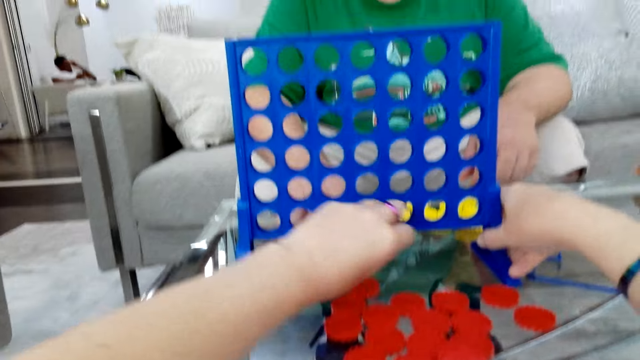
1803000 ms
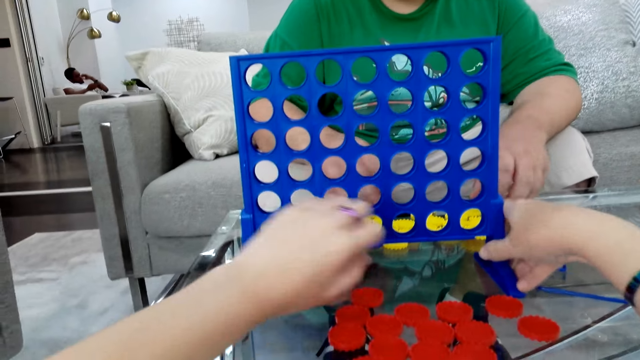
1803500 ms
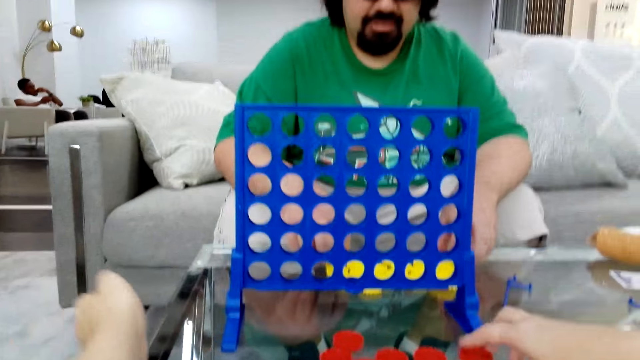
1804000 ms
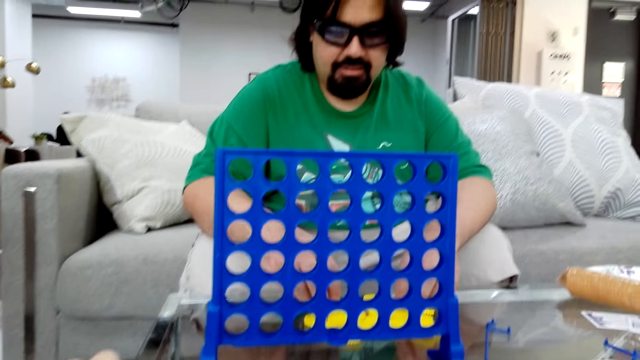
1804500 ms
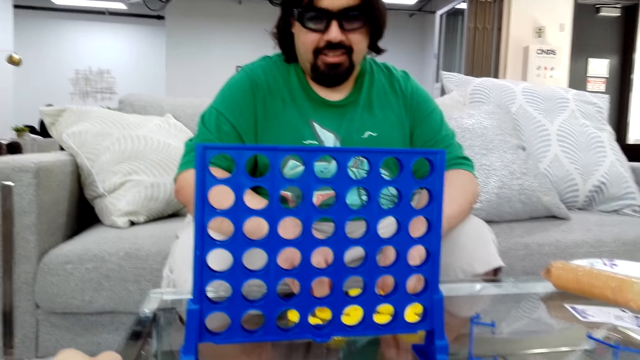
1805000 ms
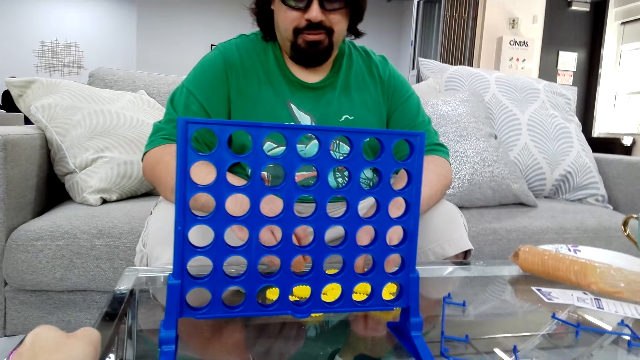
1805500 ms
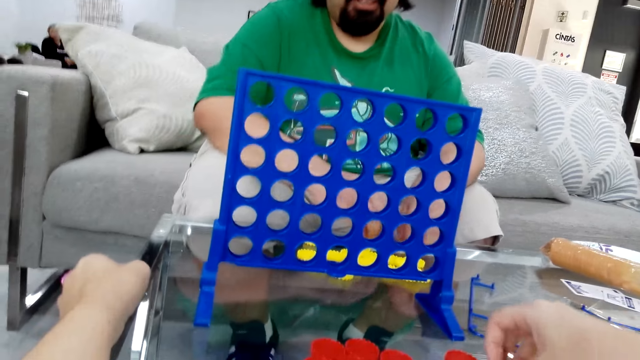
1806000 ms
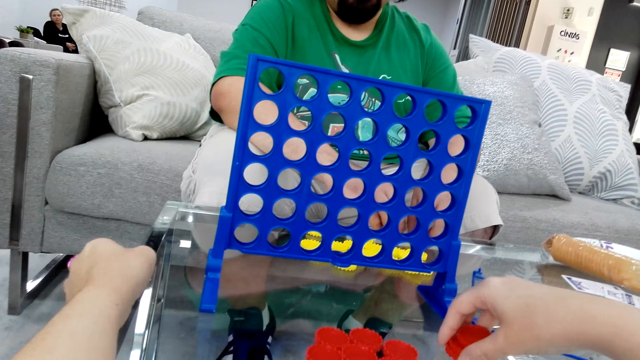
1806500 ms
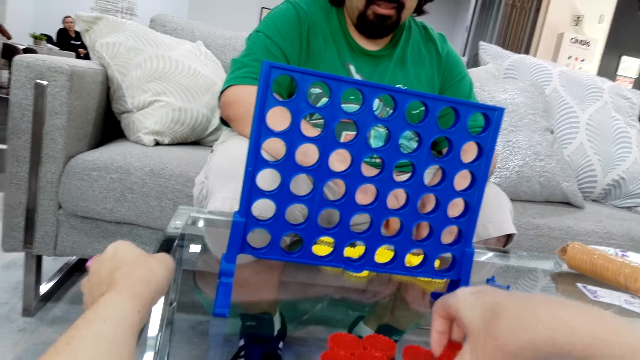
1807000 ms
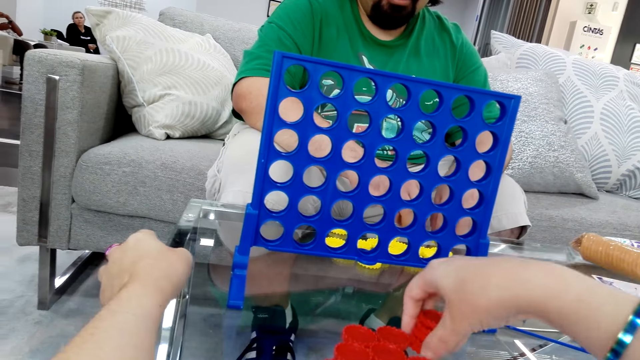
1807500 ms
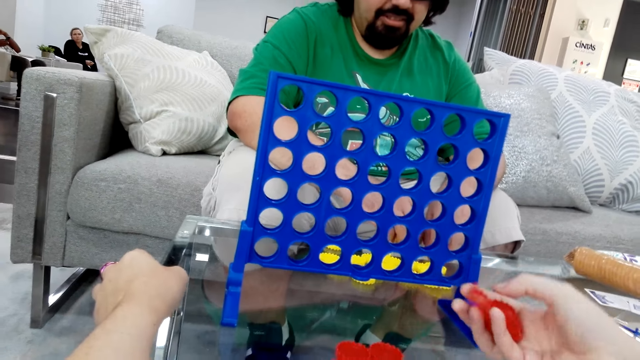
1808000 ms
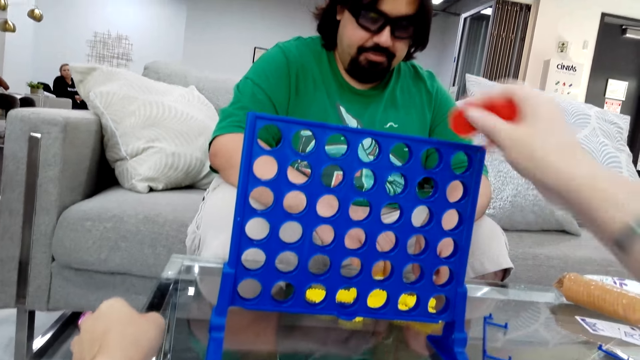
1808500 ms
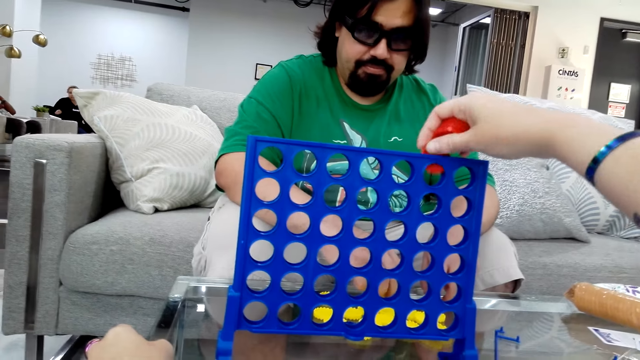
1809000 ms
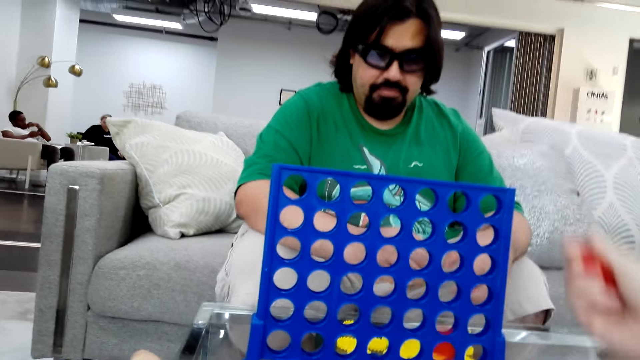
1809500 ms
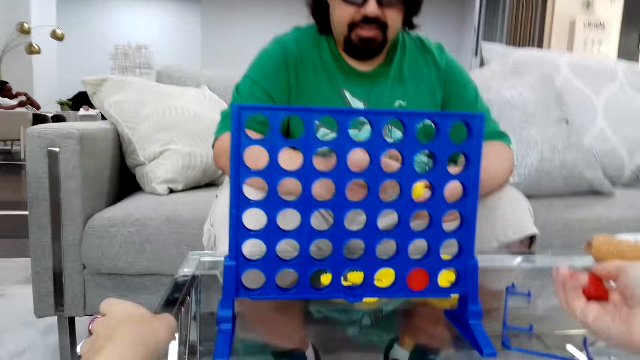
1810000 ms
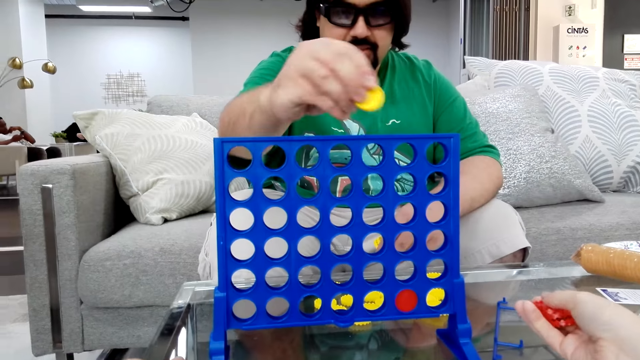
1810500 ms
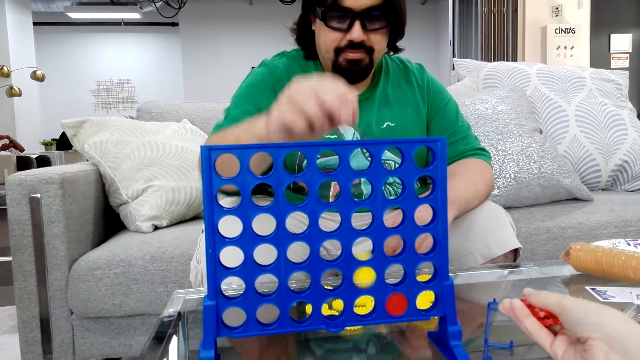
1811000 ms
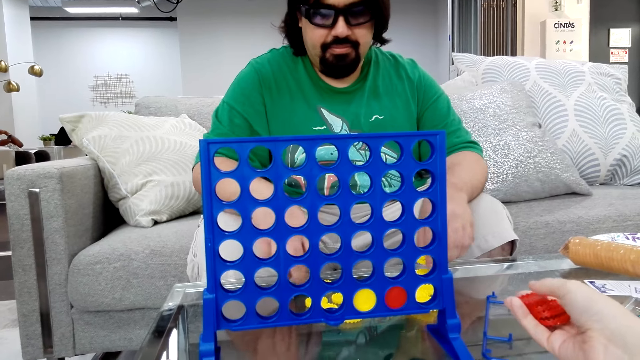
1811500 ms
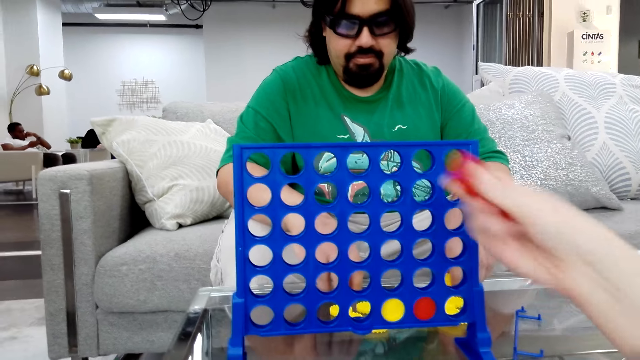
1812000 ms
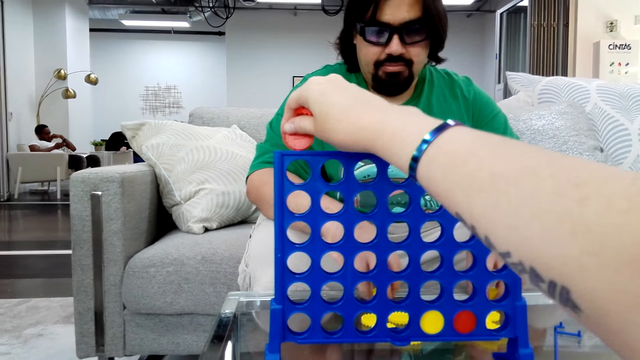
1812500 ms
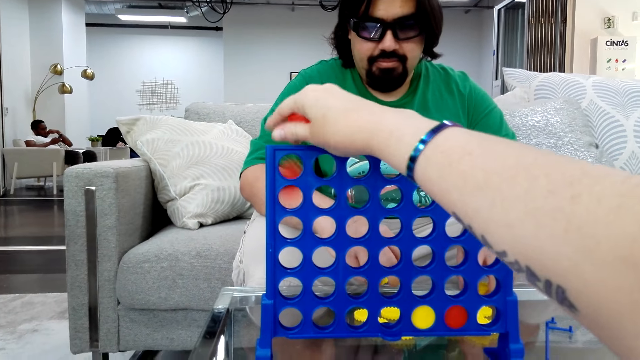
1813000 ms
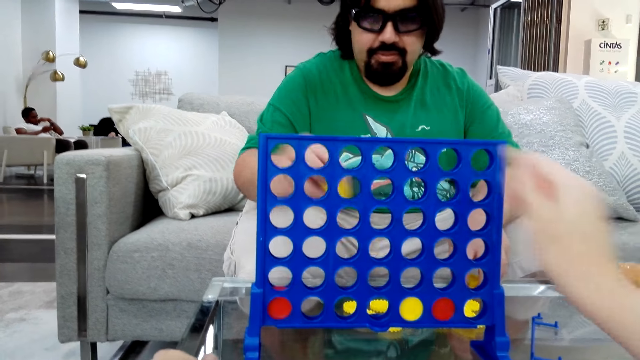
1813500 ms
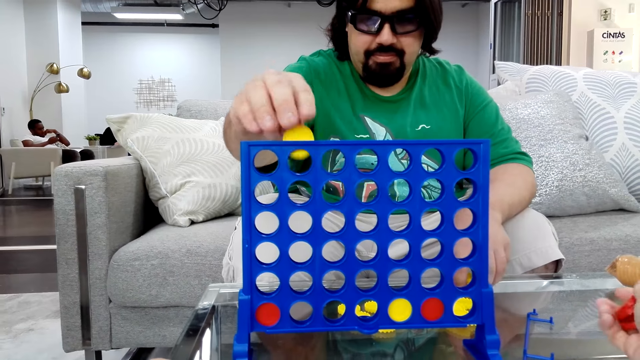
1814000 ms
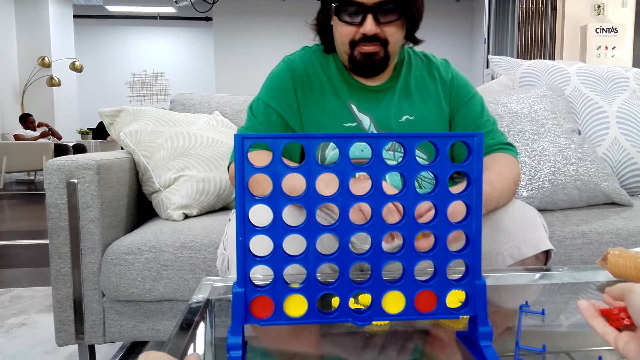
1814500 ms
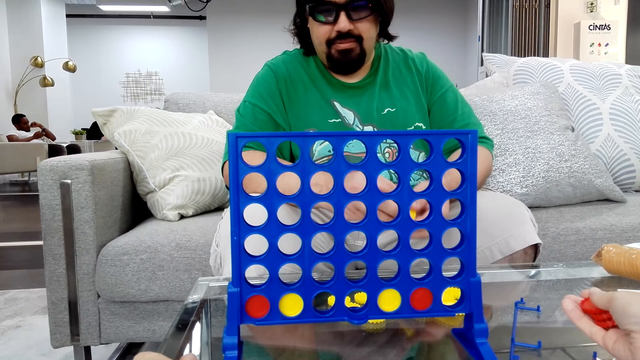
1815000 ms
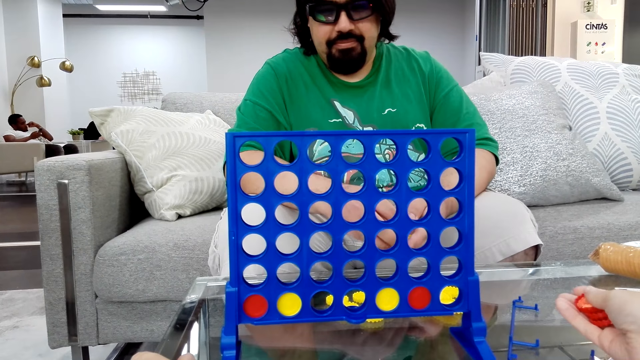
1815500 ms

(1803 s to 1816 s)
The camera wearer drops the poker chips in the Connect board game stand and plays a Connect 4 game. A man drops the poker chips in the Connect board game stand and plays the Connect 4 game. The camera wearer drops the poker chips in the Connect board game stand and plays the Connect 4 game. The man plays the Connect 4 game and drops the poker chips in the Connect board game stand.

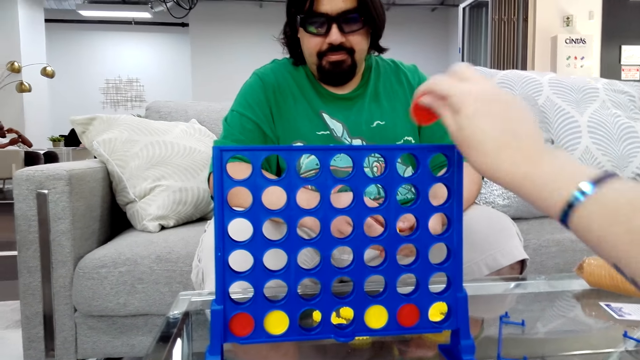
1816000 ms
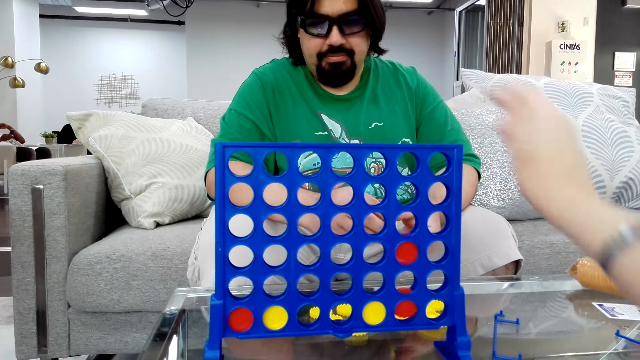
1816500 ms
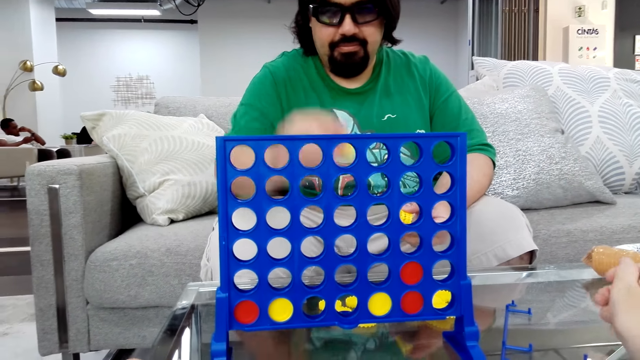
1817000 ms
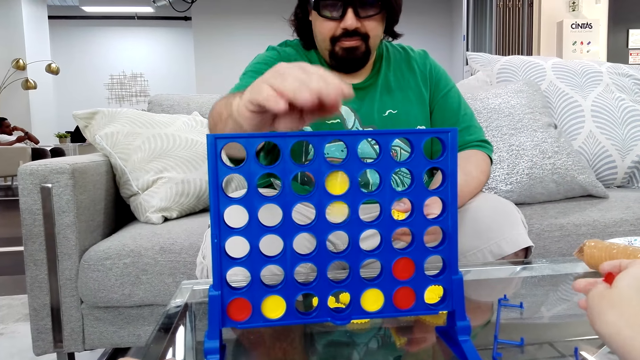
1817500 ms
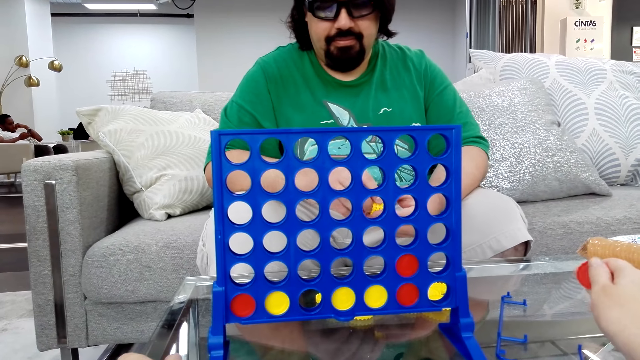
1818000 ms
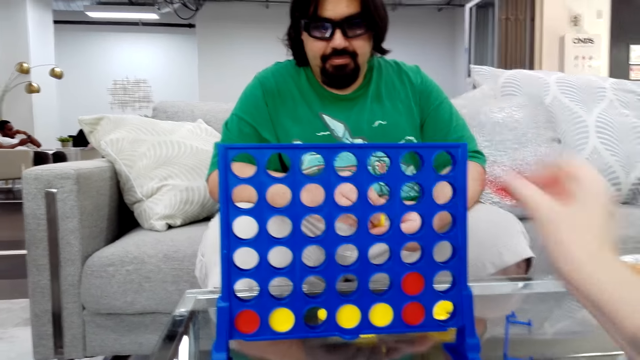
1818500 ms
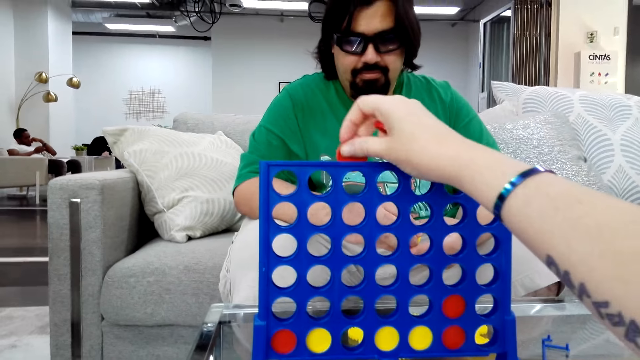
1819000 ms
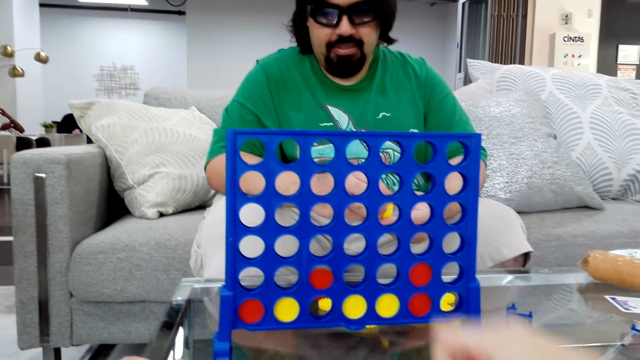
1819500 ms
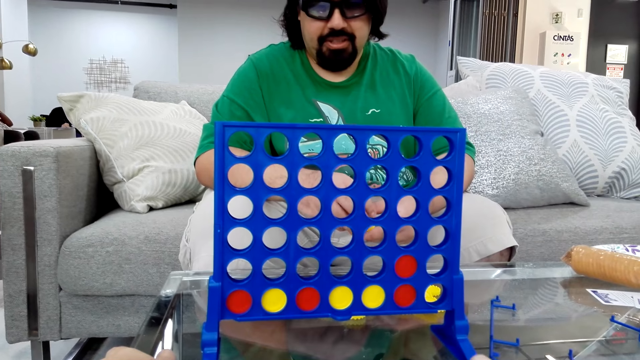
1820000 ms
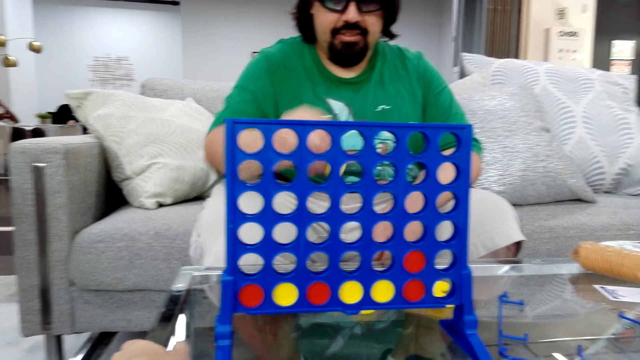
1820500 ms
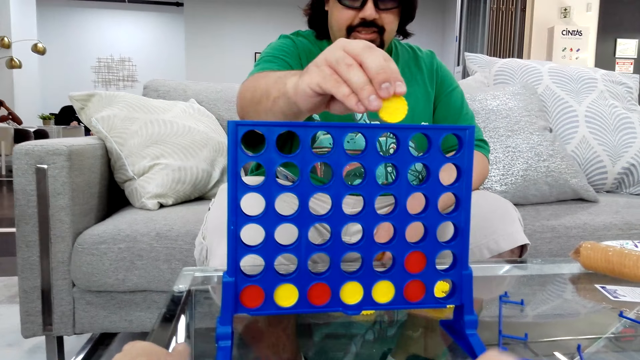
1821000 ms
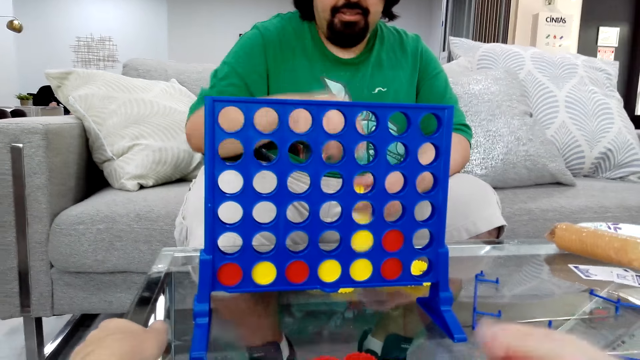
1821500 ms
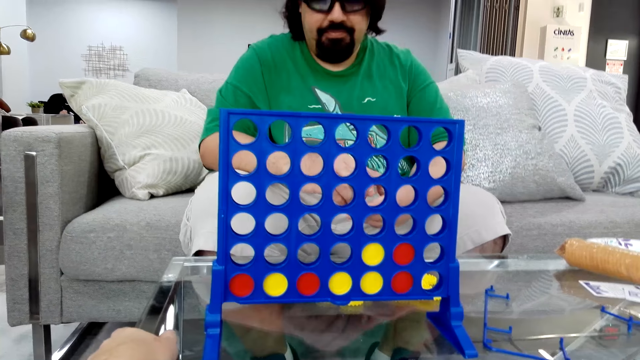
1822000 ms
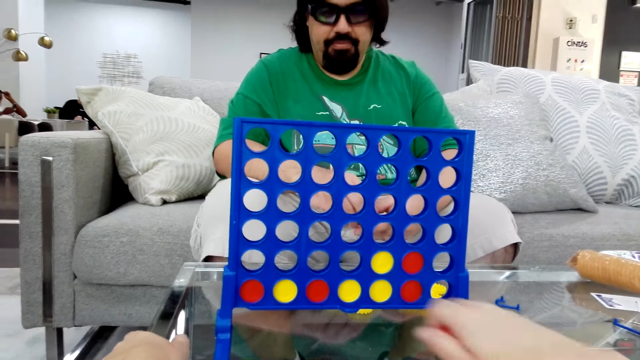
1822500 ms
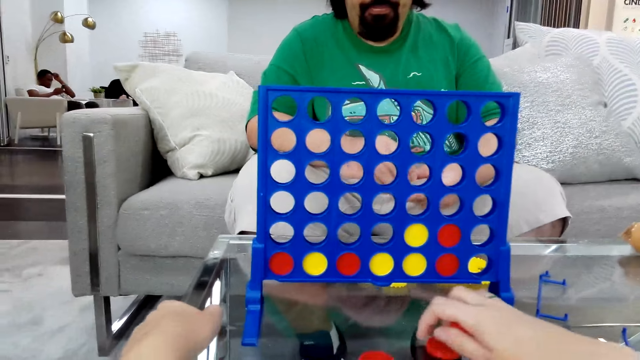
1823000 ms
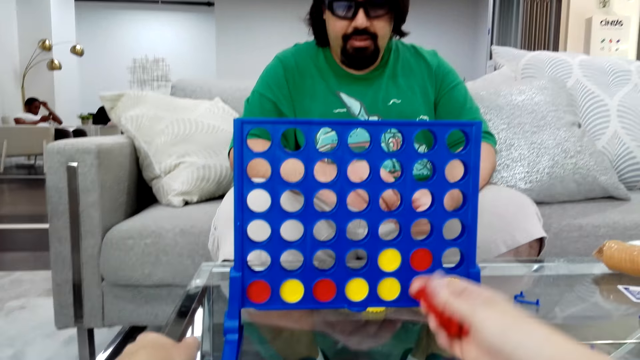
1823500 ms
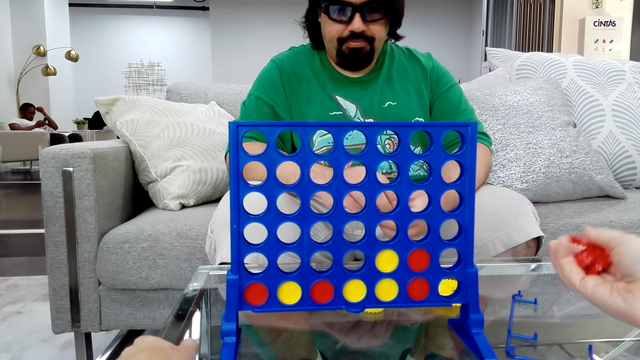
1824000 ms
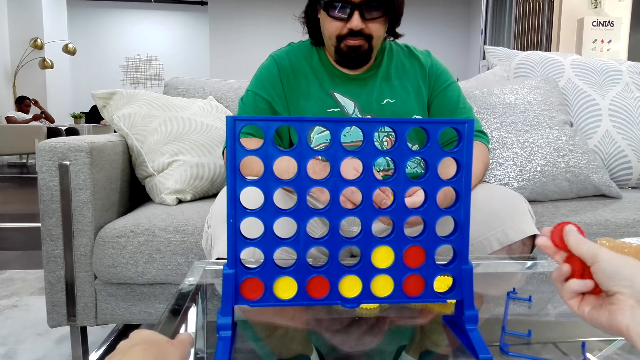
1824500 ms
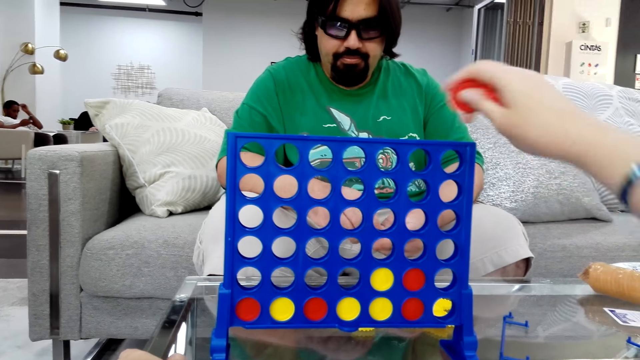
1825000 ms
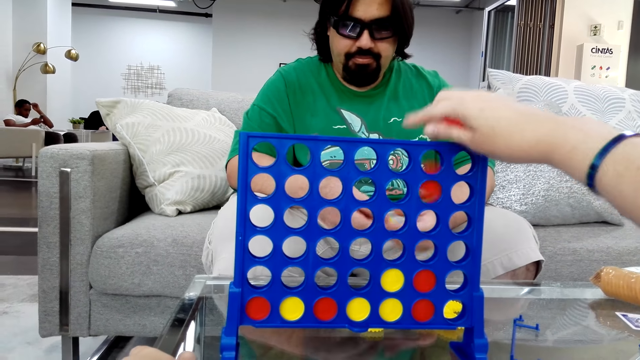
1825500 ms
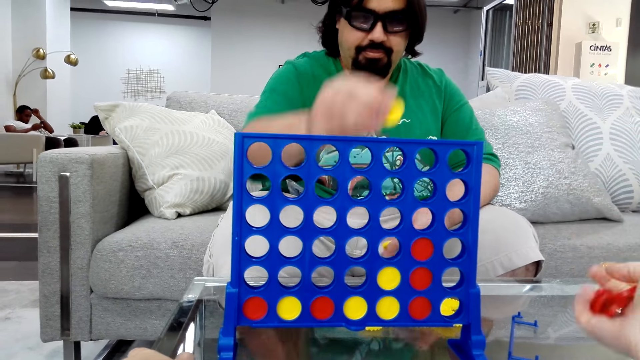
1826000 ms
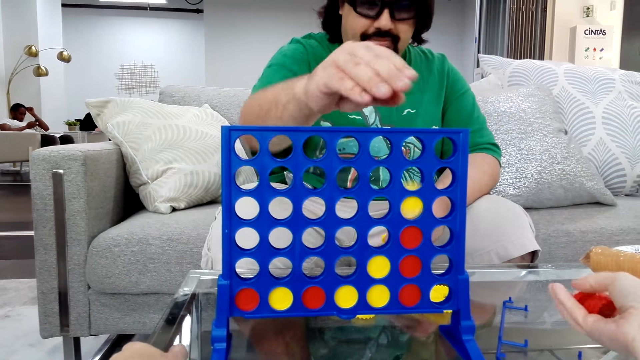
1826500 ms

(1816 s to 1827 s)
The camera wearer drops the poker chips in the Connect board game stand and plays a Connect 4 game. A man drops the poker chips in the Connect board game stand and plays the Connect 4 game. The camera wearer drops the poker chips in the Connect board game stand and plays the Connect 4 game. The man drops the poker chips in the Connect board game stand and plays the Connect 4 game. The camera wearer drops the poker chips in the Connect board game stand and plays the Connect 4 game. The man drops the poker chips in the Connect board game stand and plays the Connect 4 game.
